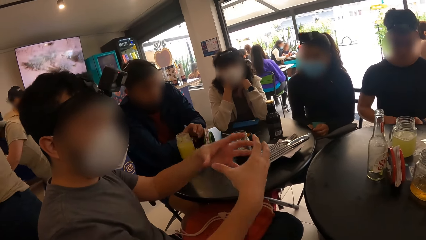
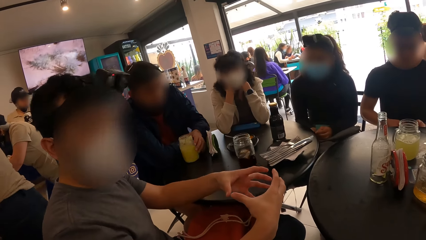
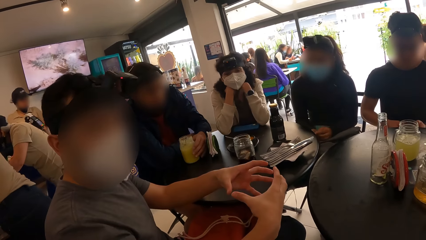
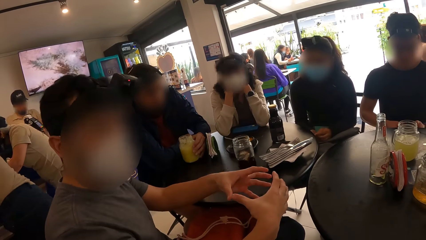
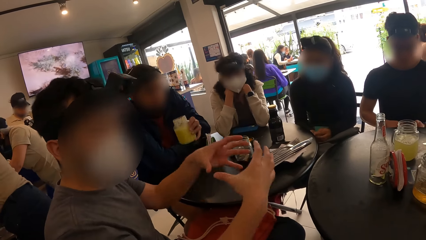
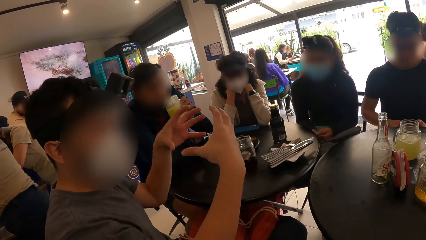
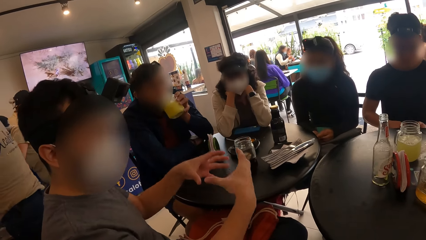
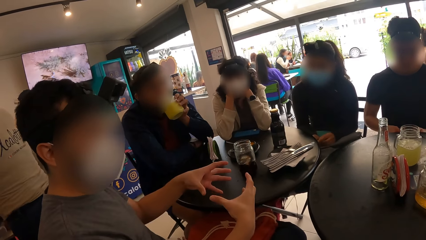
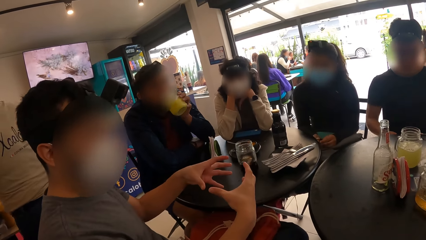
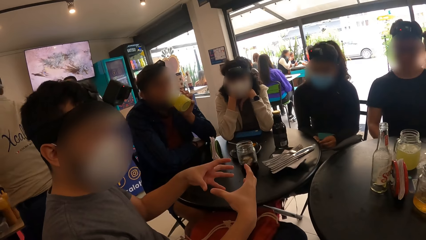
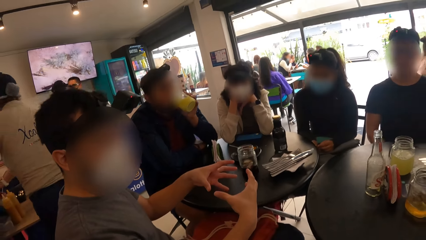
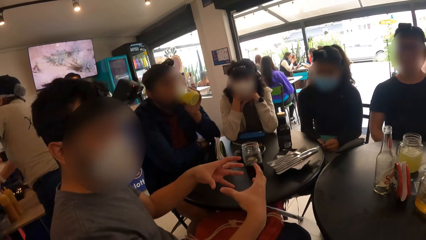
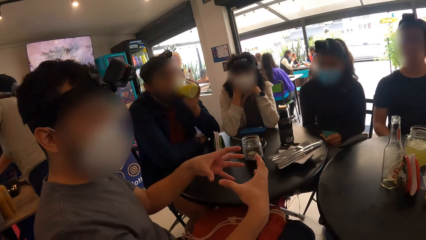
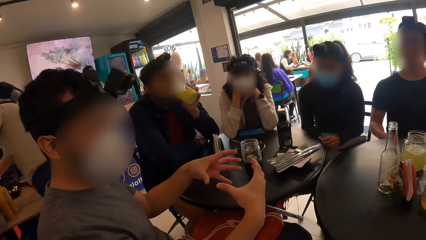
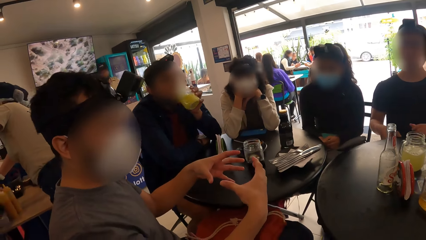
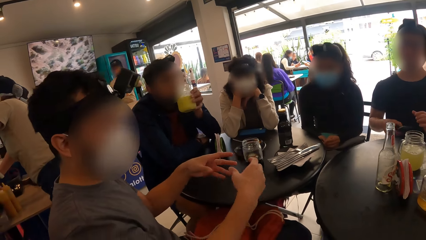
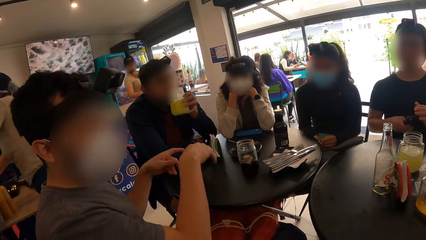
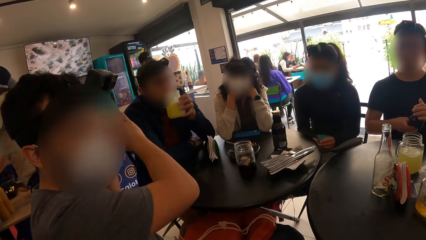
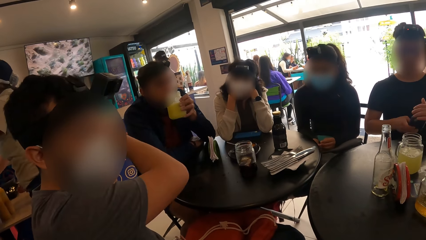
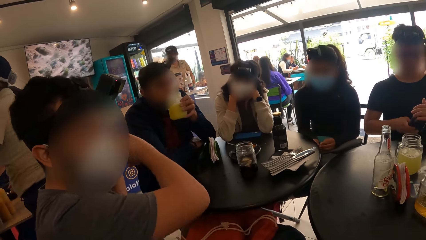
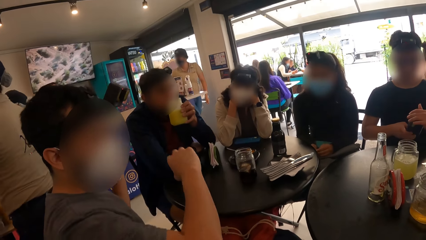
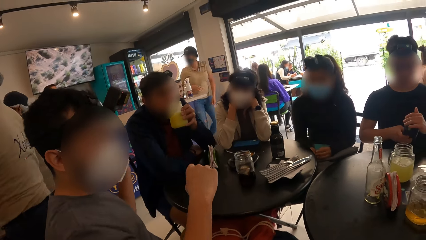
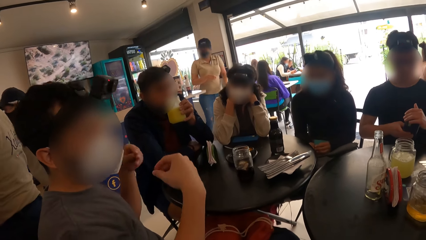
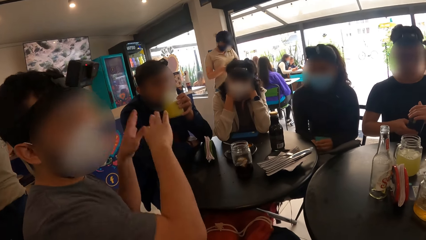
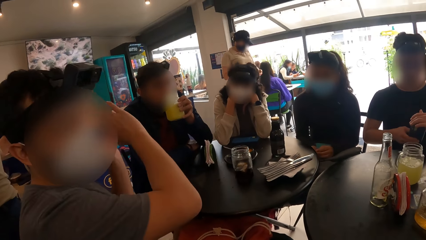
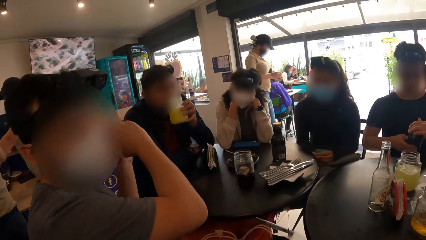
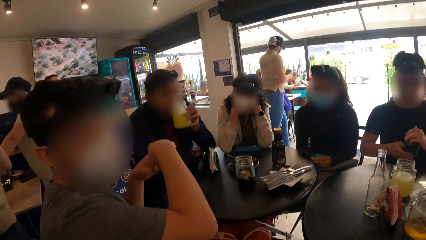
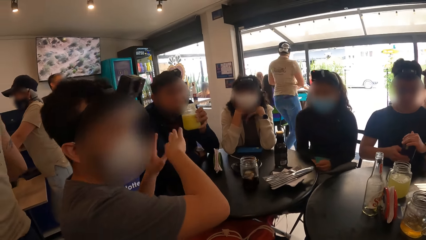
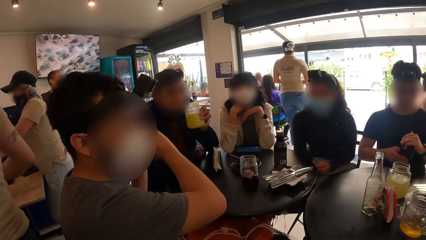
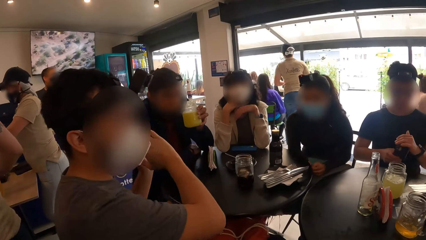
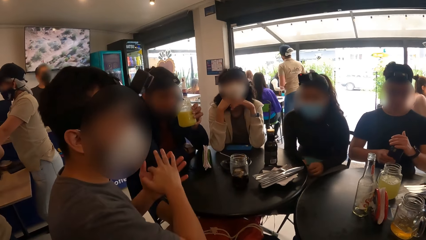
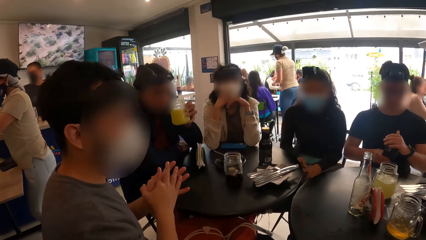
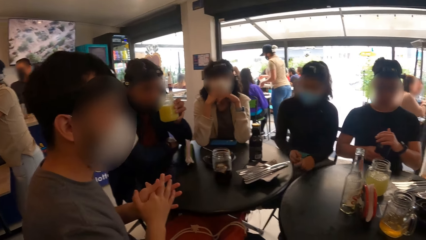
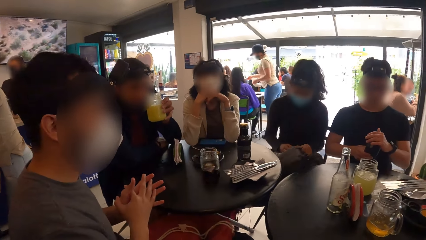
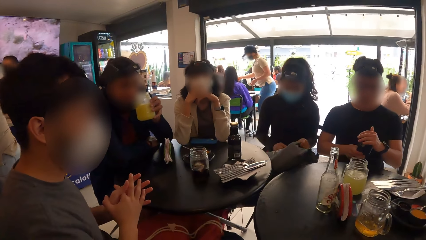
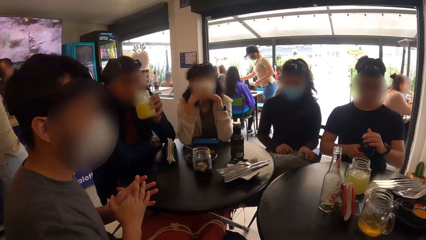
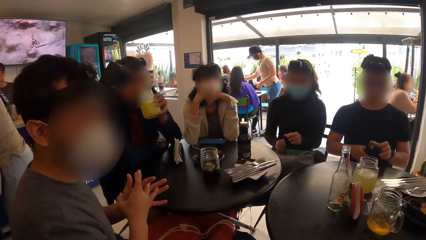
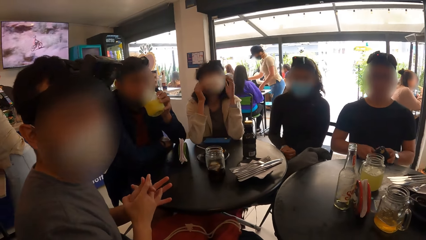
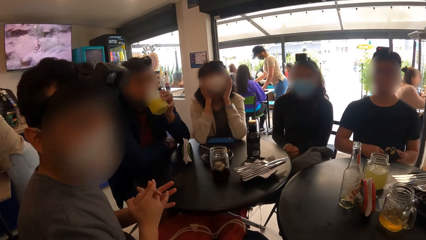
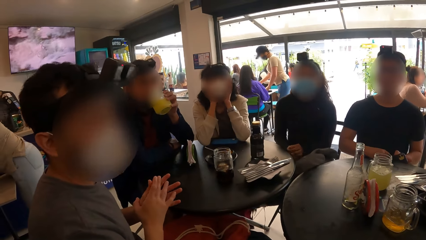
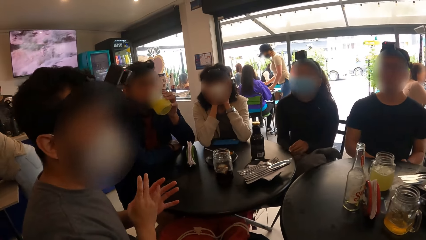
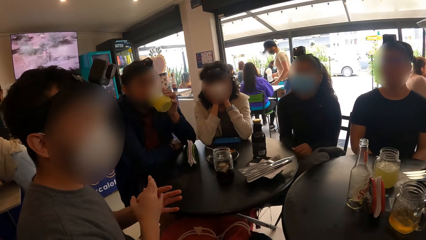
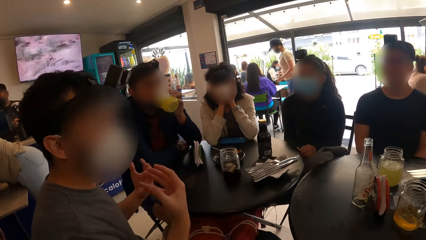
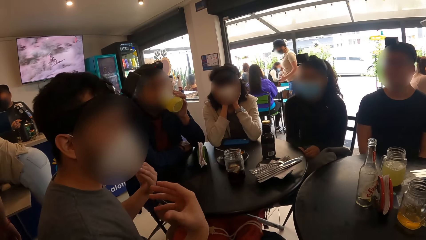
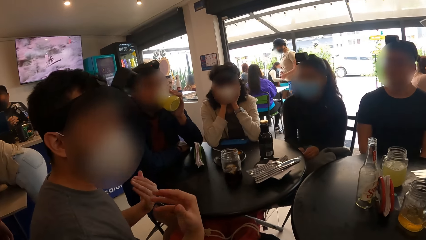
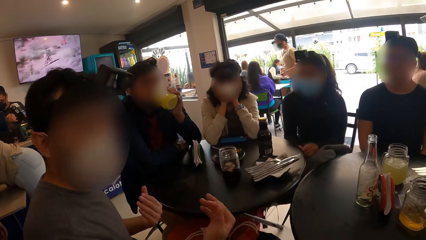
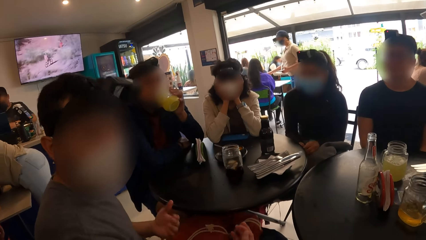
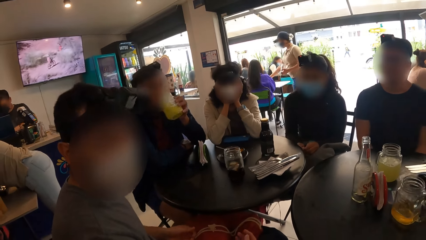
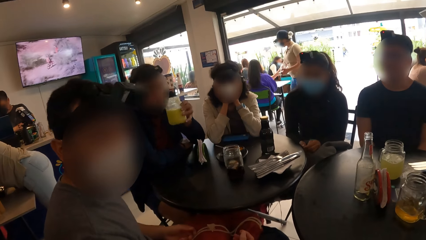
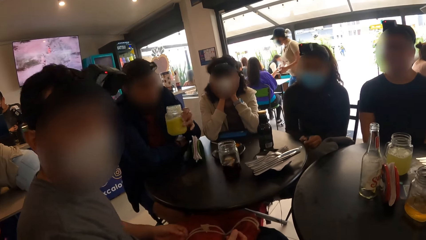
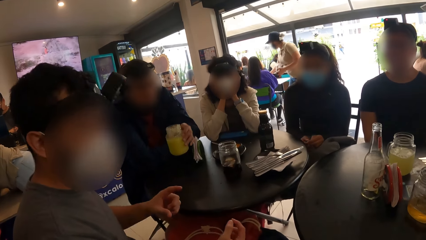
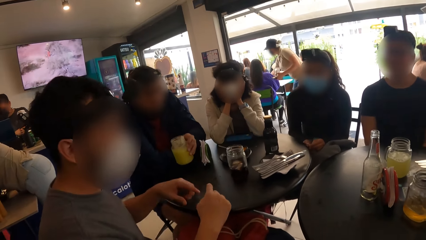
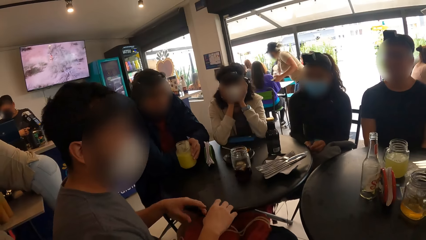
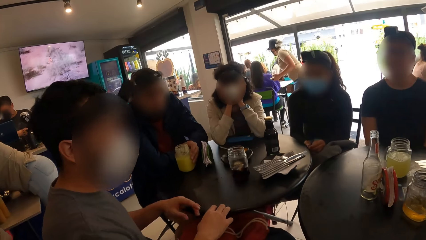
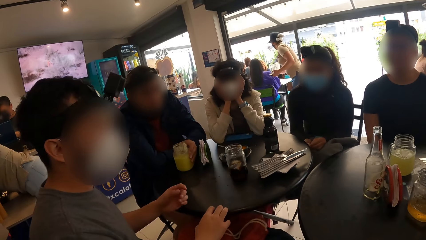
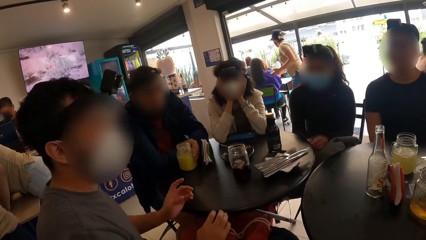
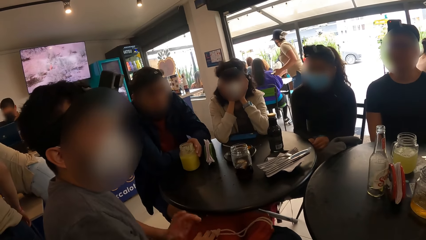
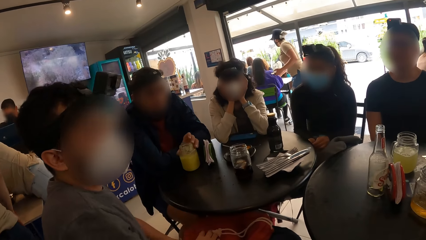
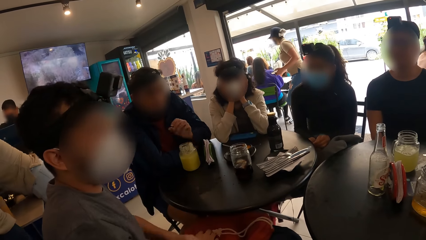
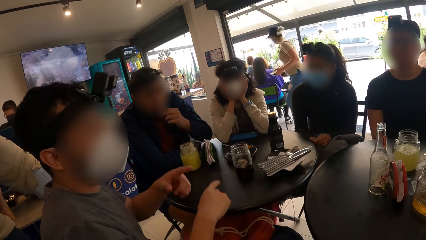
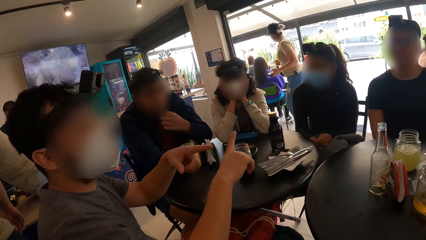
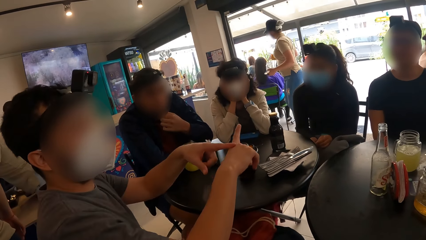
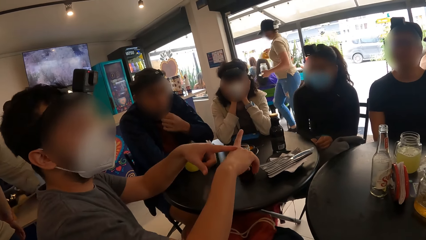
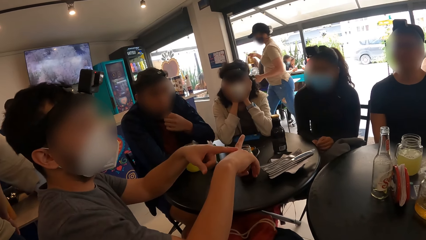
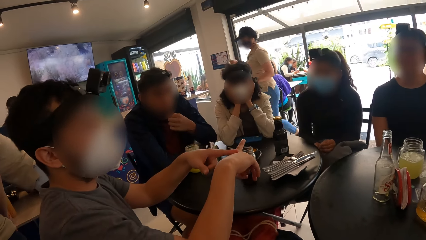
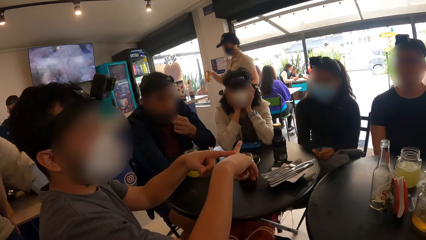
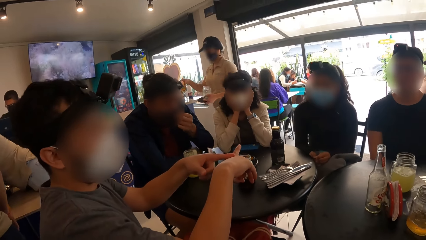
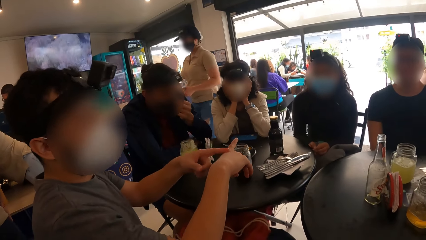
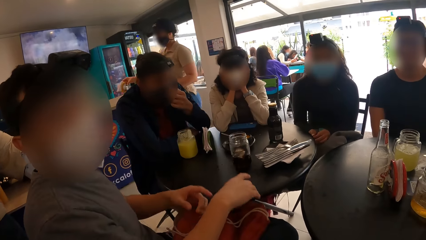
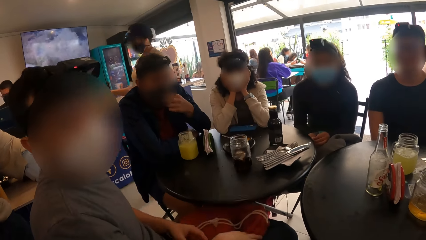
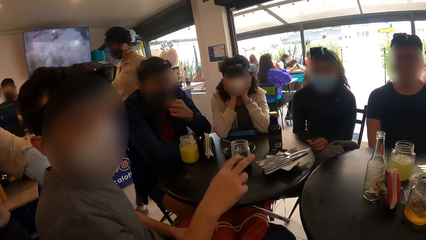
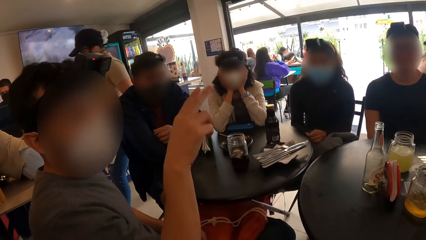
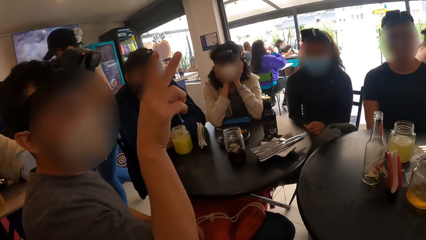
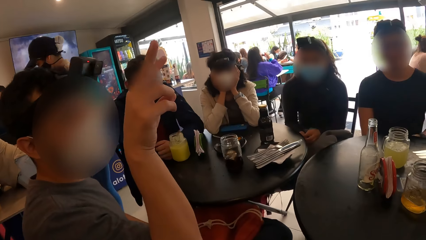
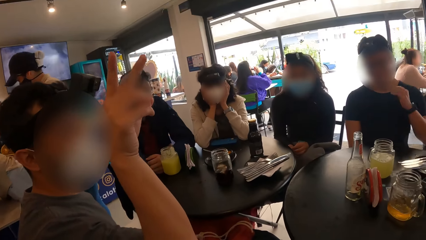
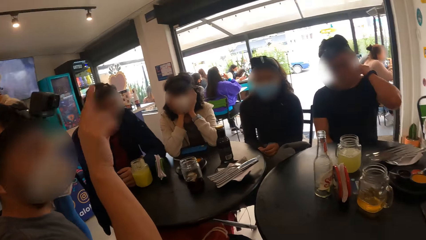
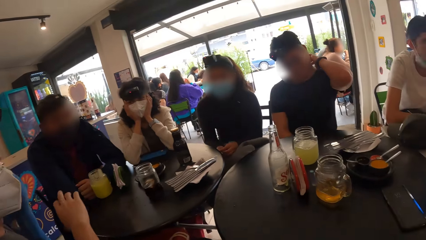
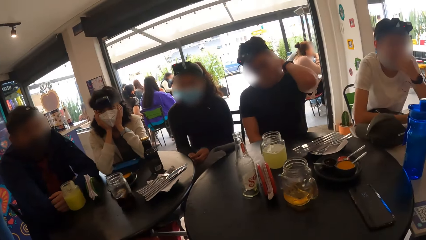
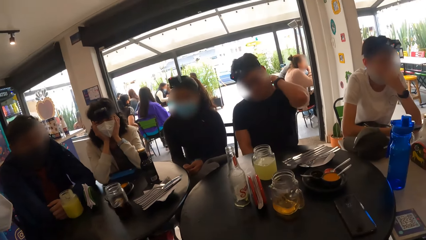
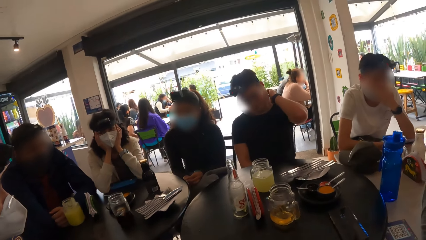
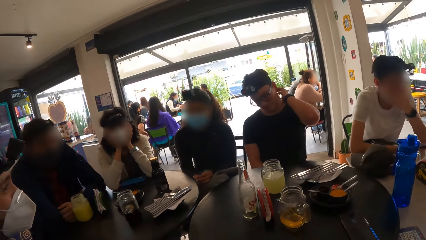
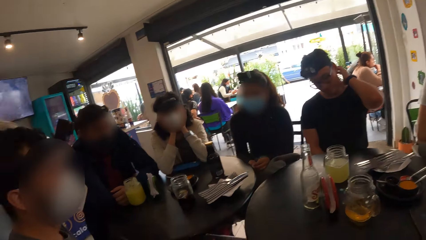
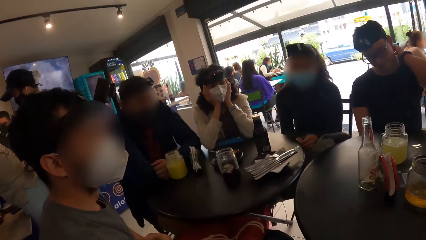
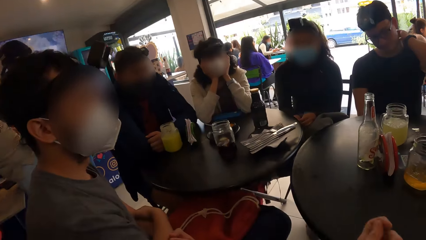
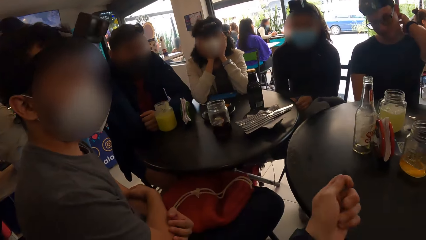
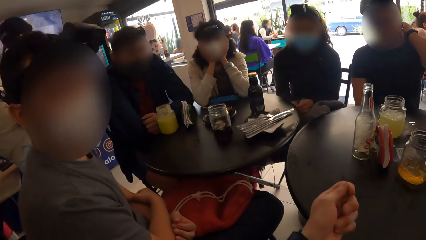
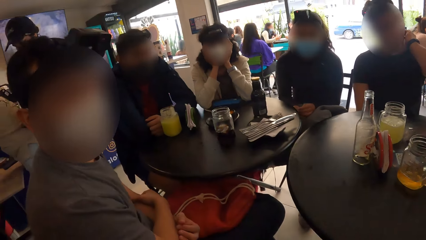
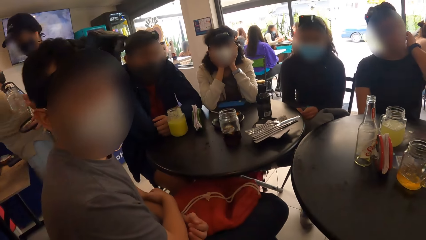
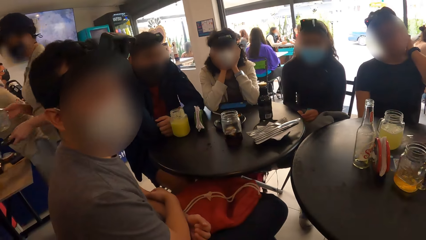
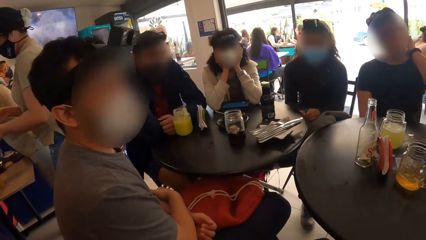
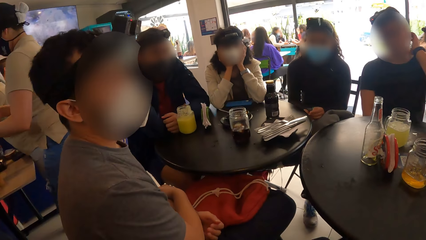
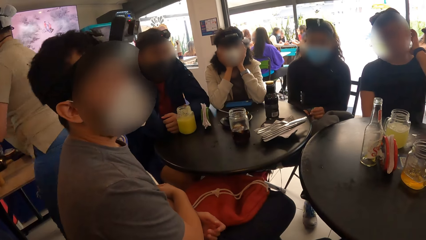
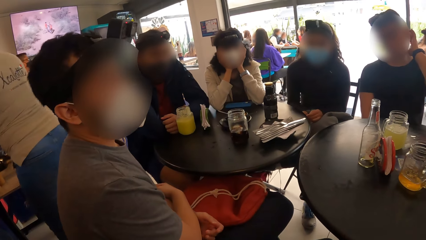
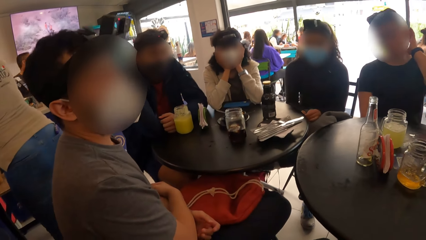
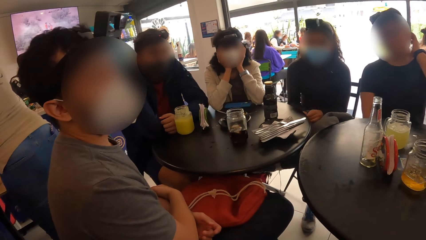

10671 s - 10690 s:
A man holds the glass mug on the table with his left hand. The man drinks the pineapple juice from the glass mug in his left hand. A second man holds the phone with his right hand. A waiter walks. A third man moves hands. The second man holds the phone with both hands. The first man drops the glass mug from his left hand to the table. The first man adjusts the face mask on his face with his left hand. The waiter walks. The third man moves hands. The second man touches his neck with his left hand. The camera wearer looks around.
